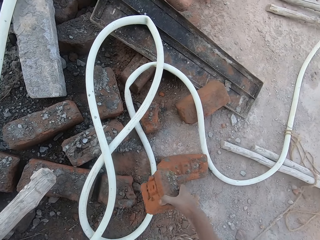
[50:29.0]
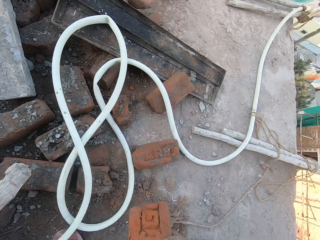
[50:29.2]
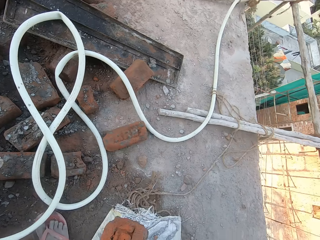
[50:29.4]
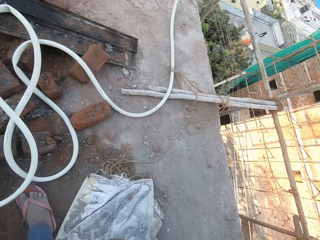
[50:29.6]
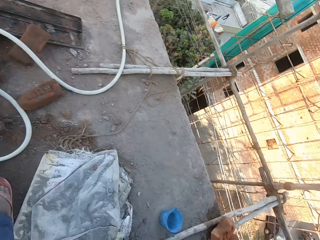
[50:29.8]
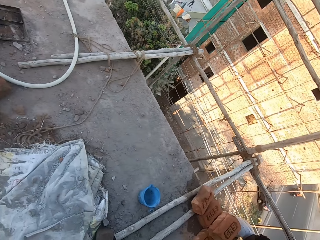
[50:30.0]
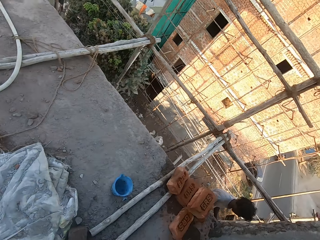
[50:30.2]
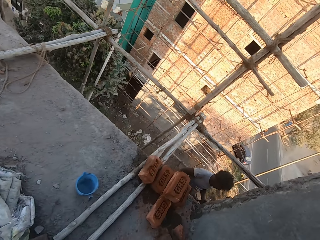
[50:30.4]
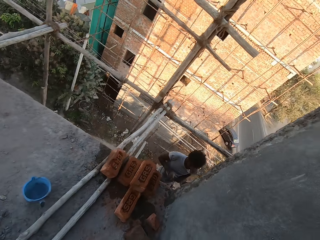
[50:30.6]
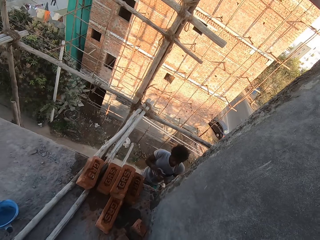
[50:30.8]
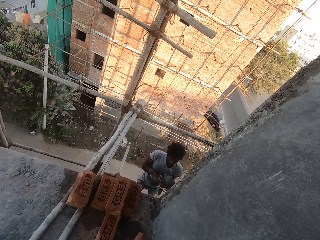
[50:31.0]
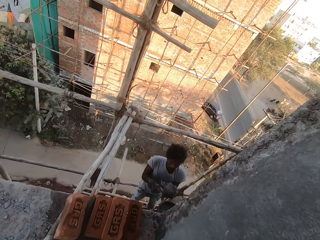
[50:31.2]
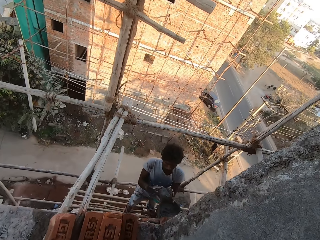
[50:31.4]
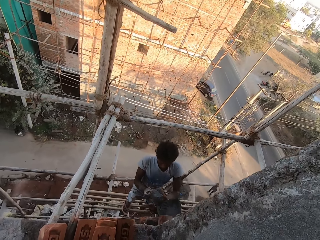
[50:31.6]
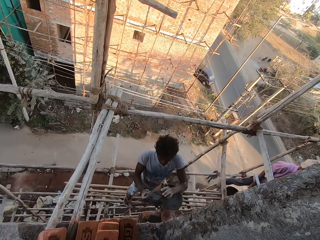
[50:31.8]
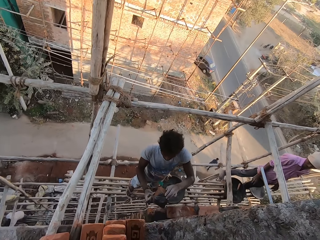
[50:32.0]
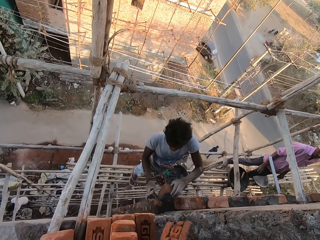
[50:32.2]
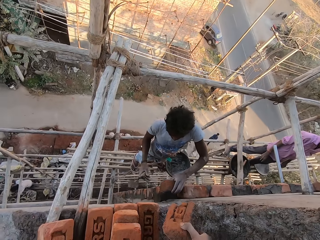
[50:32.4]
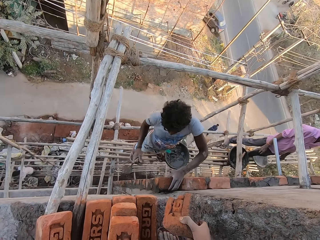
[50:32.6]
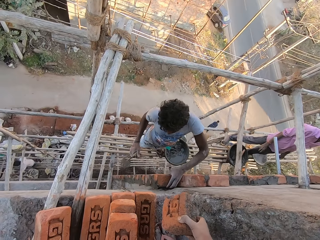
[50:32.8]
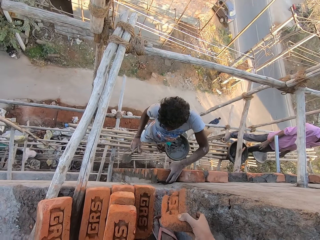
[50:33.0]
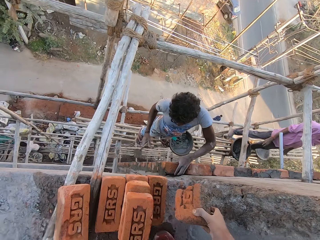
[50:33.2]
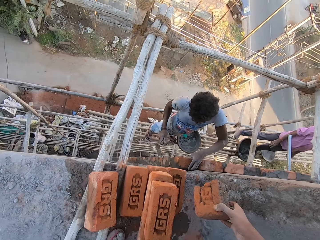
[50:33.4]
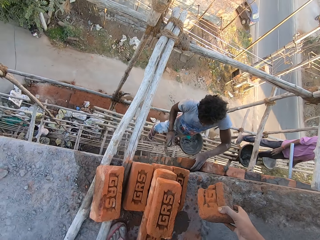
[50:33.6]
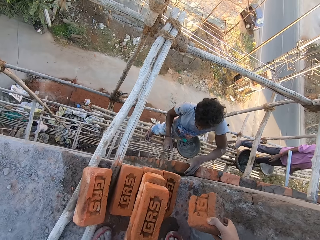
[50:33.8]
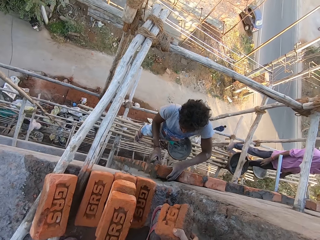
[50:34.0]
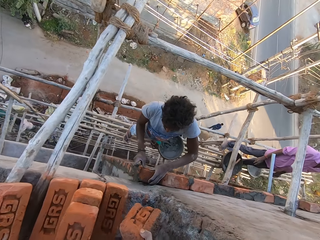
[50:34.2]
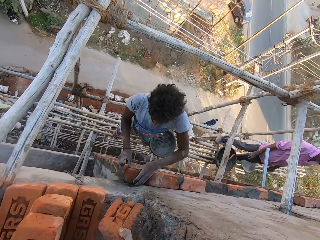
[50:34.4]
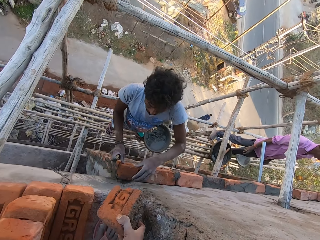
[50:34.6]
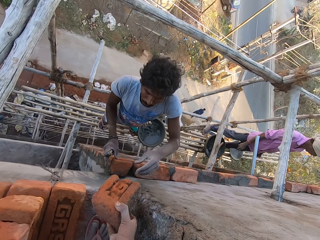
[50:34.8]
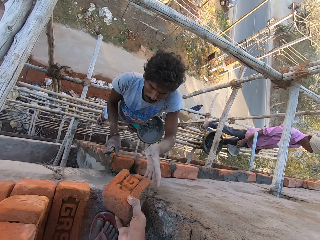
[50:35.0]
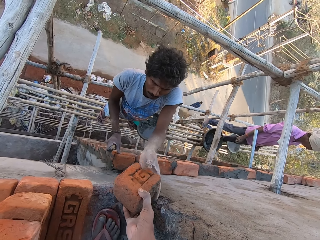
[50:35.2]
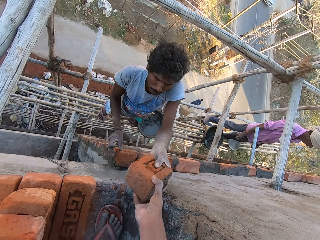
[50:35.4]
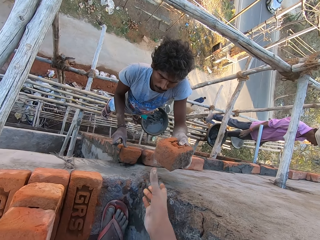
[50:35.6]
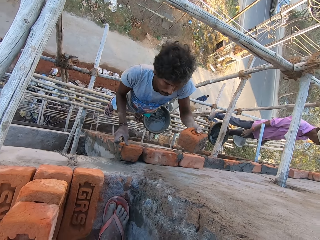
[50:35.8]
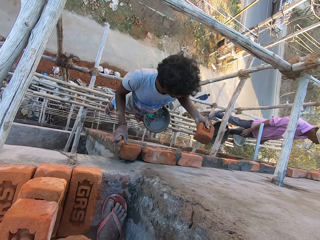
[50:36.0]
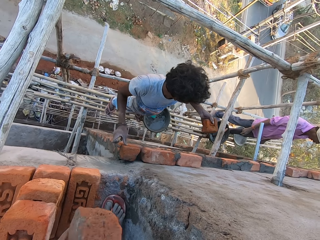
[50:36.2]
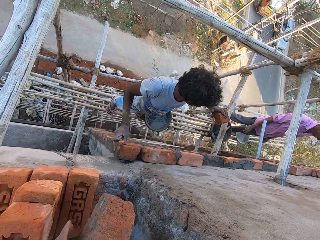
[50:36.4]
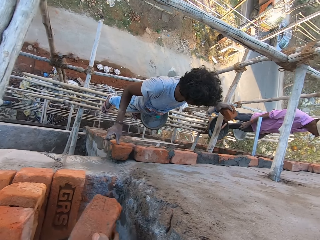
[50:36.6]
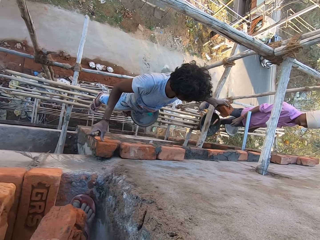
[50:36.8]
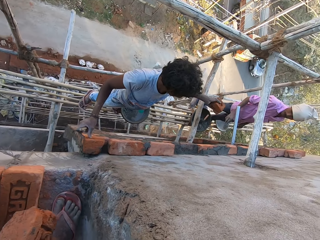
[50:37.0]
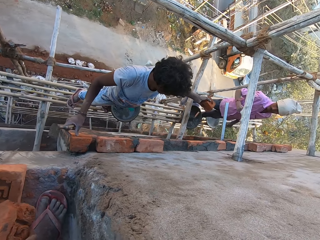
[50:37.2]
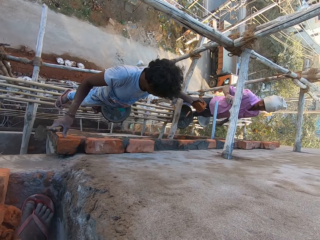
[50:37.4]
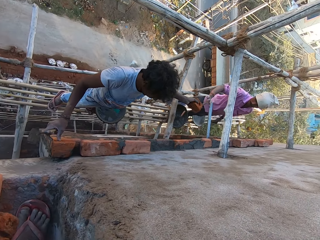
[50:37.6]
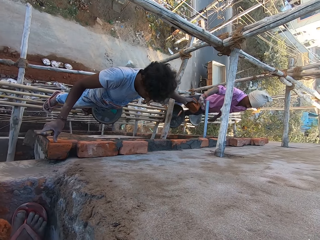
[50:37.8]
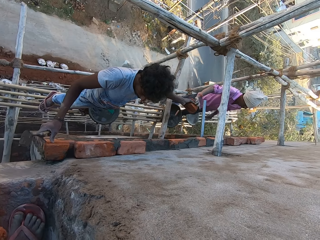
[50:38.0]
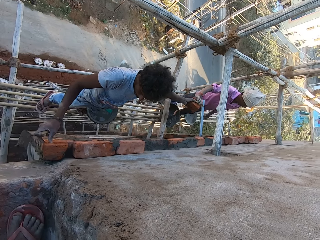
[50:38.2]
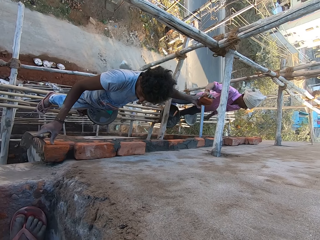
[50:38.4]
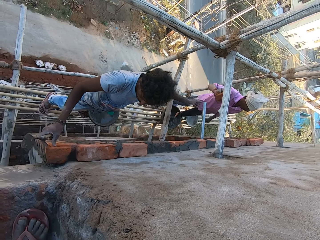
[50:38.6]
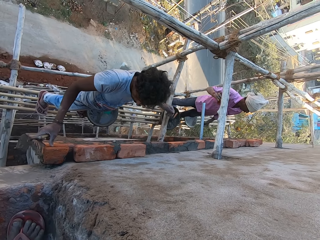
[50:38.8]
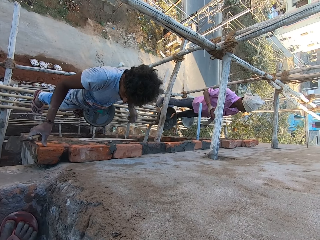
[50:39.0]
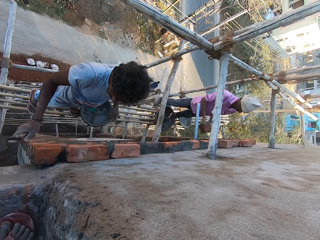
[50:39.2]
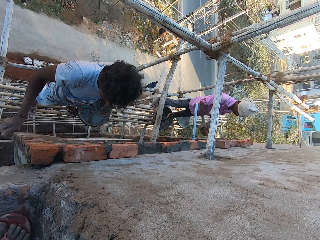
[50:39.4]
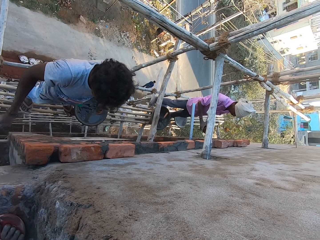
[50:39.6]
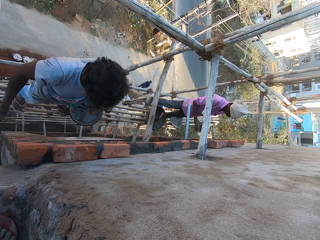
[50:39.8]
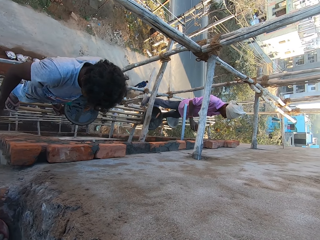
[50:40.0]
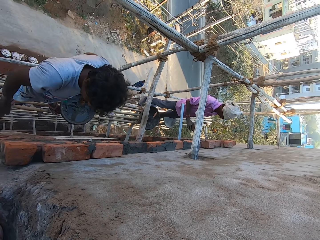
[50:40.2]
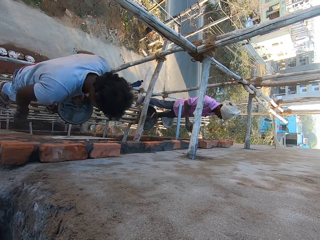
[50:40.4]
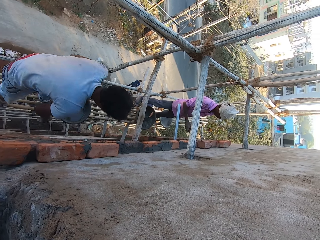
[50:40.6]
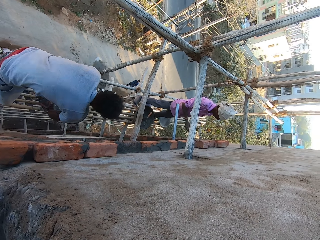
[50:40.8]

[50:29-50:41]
The camera wearer walks. He interacts with a man. The man puts a brick on the wall with his left hand. The man takes the brick from the camera wearer's right hand with his left hand. The man interacts with another man. The first man stretches his hand holding the brick. The other man takes the brick from the first man's left hand with his right hand. The camera wearer interacts with the first man. The other man moves the brick from his right hand to his left hand.

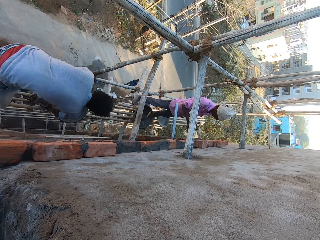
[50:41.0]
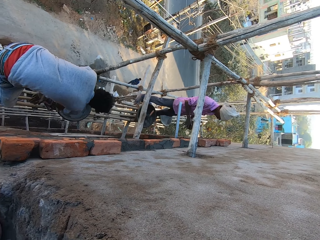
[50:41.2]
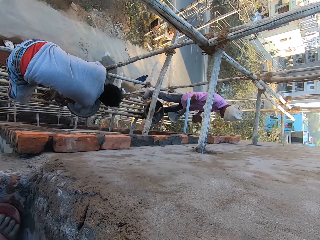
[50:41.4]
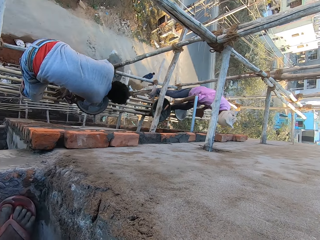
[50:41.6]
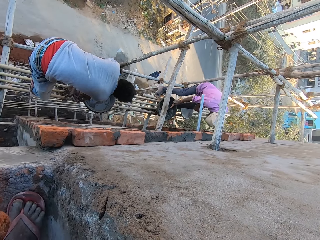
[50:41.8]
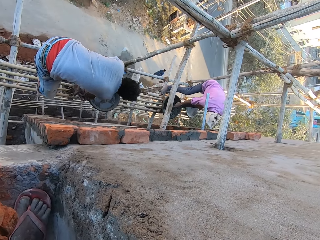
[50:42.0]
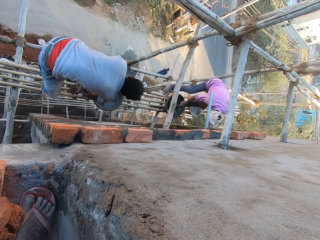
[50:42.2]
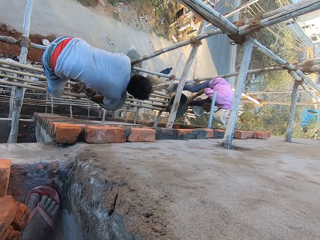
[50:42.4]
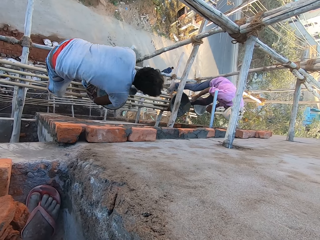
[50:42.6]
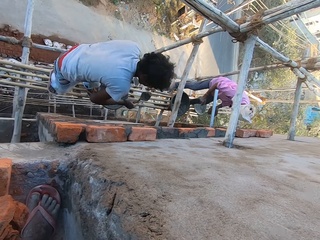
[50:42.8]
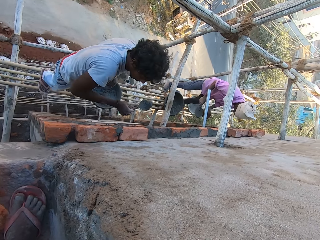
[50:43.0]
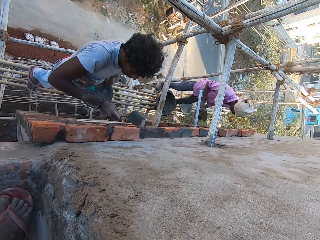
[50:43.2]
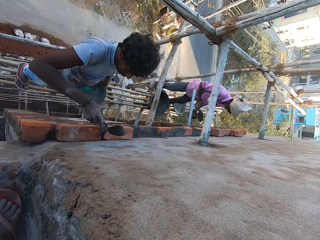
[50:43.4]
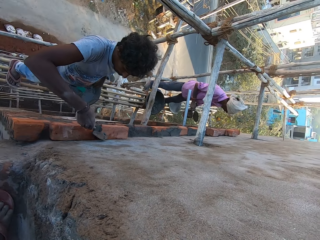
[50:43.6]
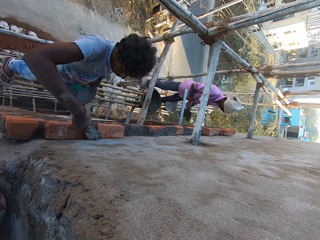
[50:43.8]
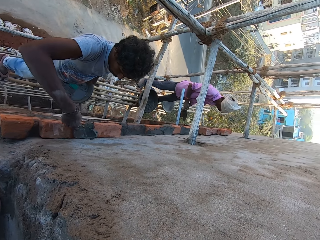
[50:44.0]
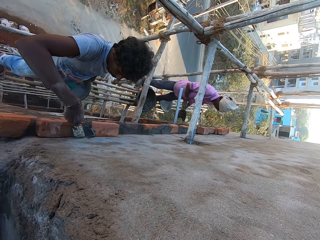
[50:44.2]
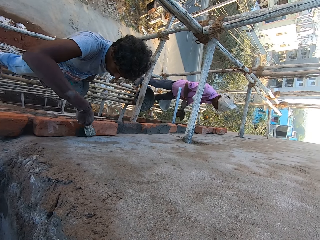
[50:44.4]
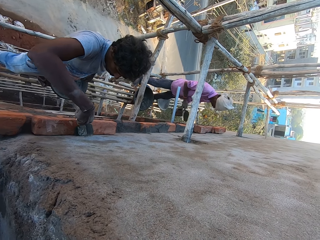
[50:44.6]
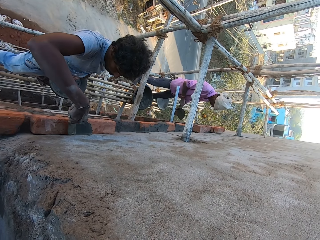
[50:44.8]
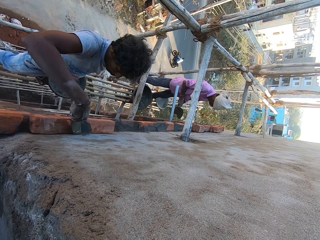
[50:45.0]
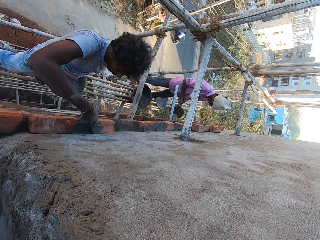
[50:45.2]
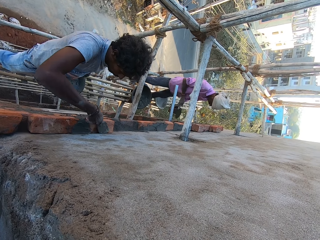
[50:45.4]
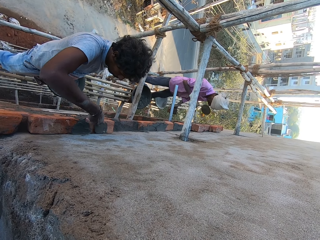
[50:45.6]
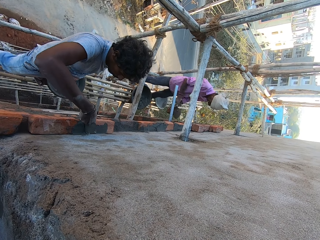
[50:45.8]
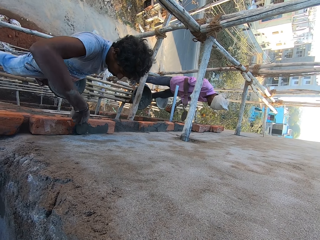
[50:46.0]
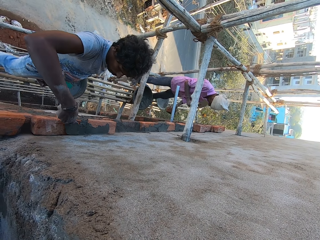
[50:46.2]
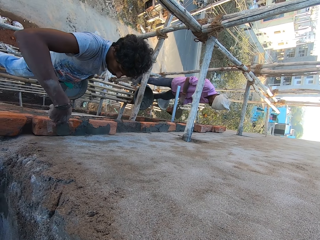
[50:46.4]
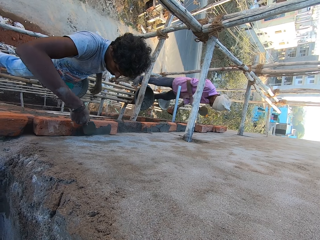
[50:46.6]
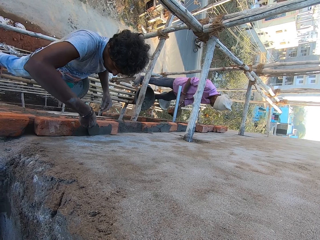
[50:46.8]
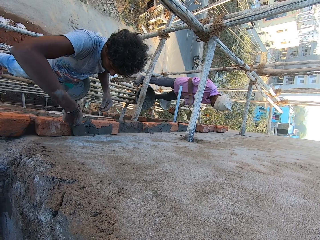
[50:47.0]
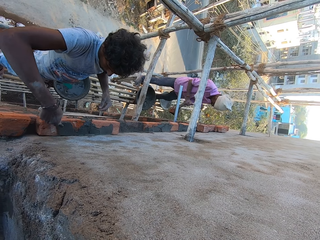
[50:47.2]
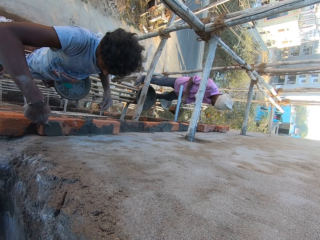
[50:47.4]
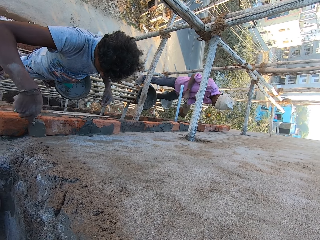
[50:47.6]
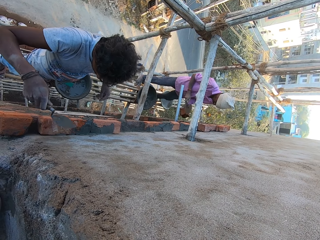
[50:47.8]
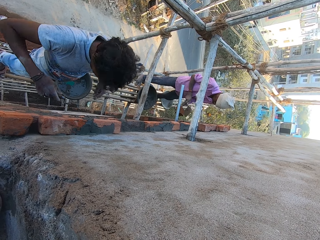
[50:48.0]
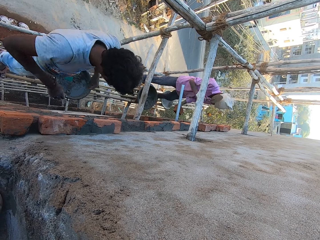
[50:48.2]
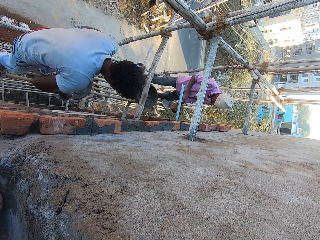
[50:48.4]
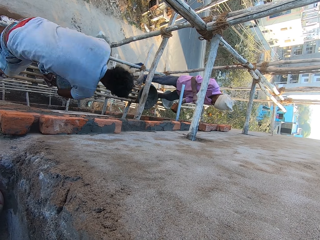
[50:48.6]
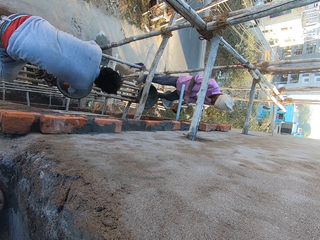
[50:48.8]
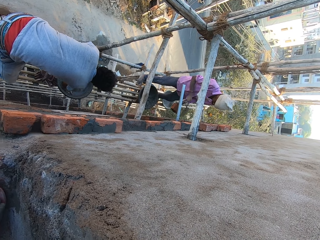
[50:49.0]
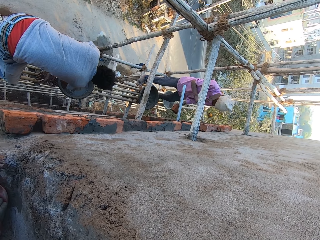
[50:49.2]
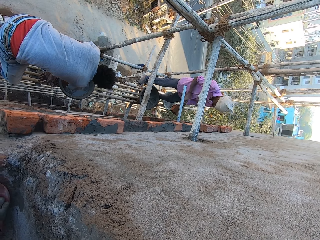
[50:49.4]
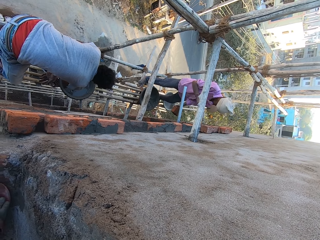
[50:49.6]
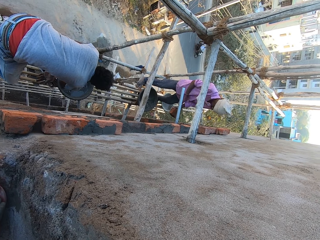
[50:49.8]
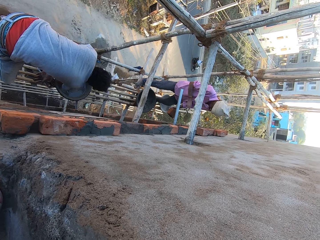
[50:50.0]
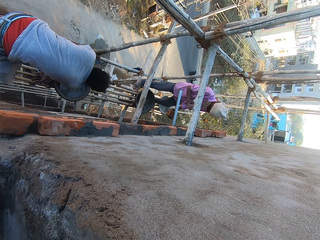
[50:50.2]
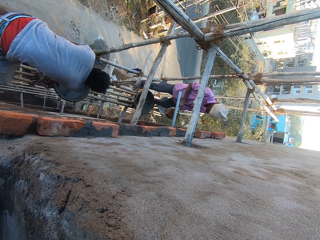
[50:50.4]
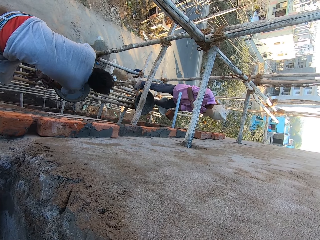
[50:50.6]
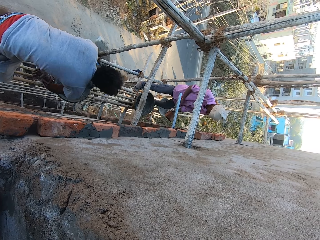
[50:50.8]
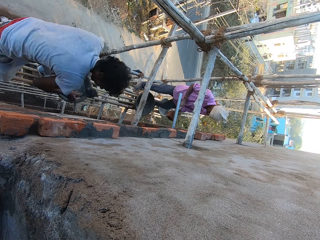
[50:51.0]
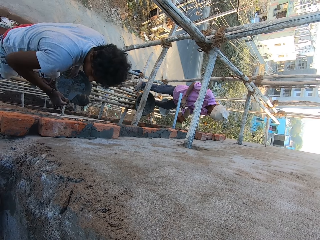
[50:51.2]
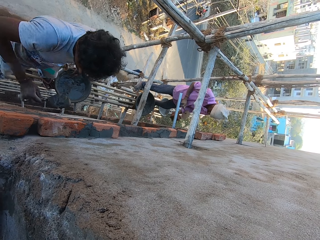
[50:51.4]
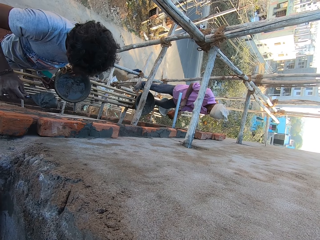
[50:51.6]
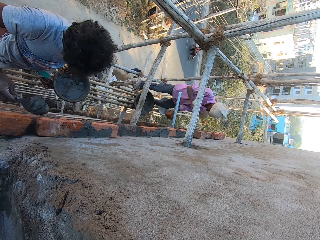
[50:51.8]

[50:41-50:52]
A man takes cement paste from the construction pan on the bundle of bamboo sticks with the hand trowel in his right hand. Another man takes the hand trowel from the construction pan on the bundle of bamboo sticks with his right hand. The first man puts the cement paste from the hand trowel on the brick on the wall with his right hand and spreads the cement paste on the brick with the hand trowel in his right hand. The other man hits the brick in his left hand with the hand trowel in his right hand. The first man takes cement paste from the construction pan on the bundle of bamboo sticks with the hand trowel in his right hand.
